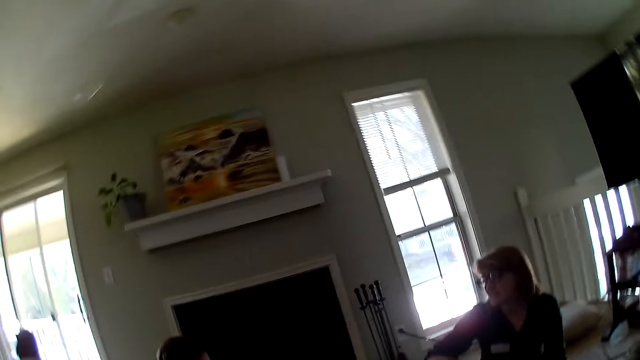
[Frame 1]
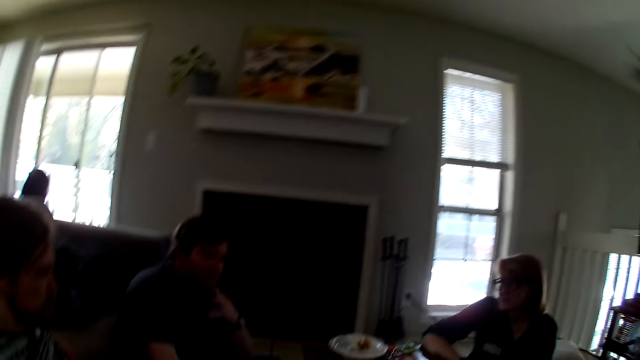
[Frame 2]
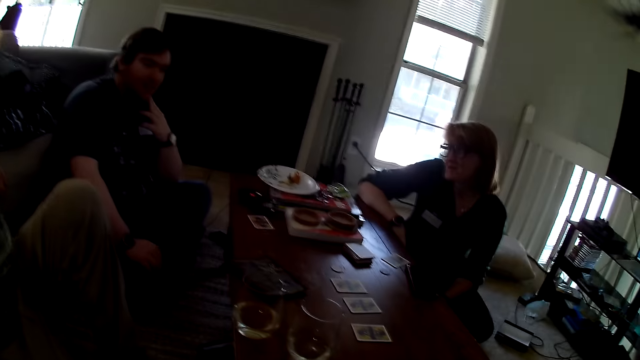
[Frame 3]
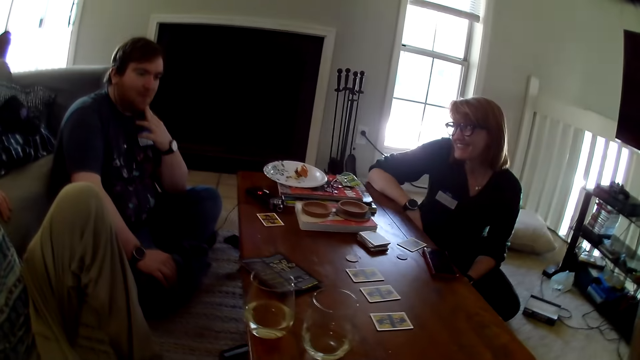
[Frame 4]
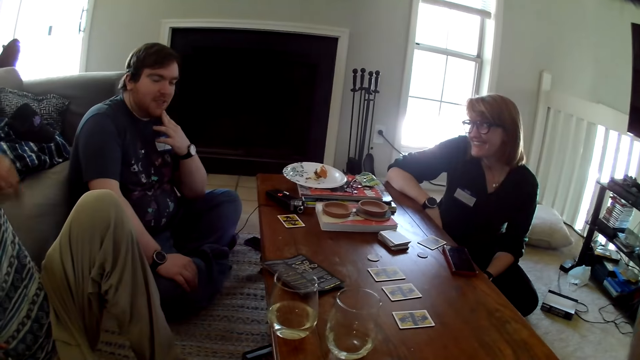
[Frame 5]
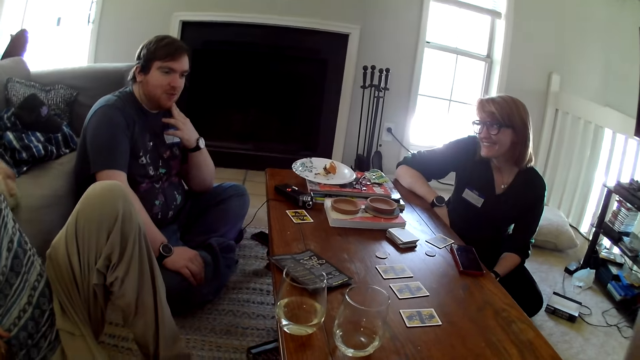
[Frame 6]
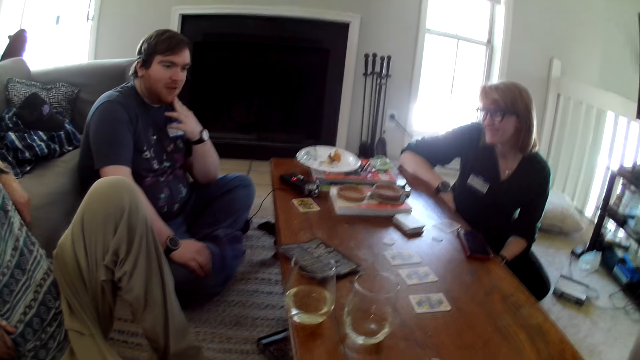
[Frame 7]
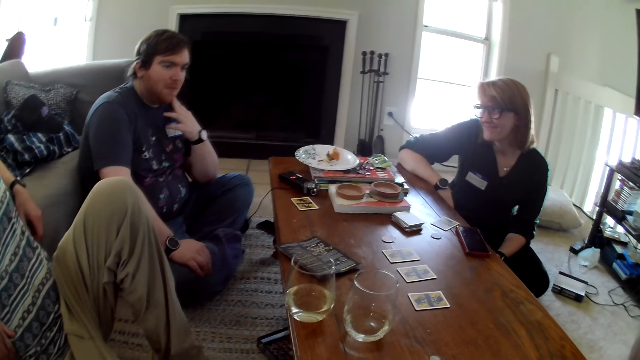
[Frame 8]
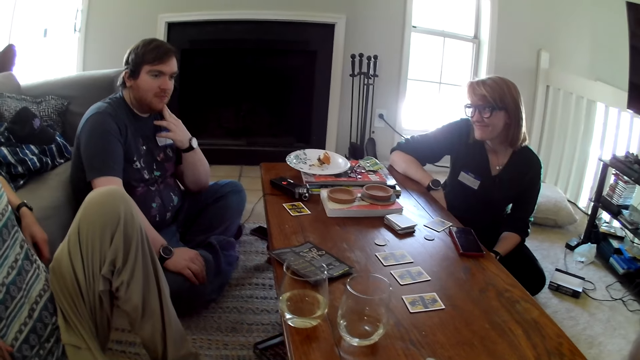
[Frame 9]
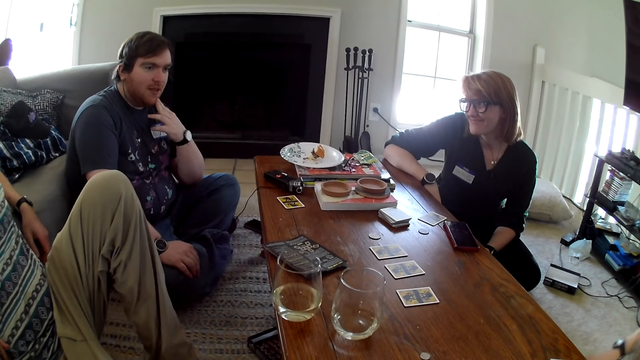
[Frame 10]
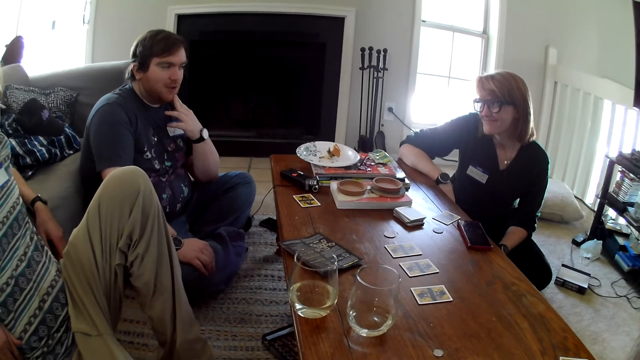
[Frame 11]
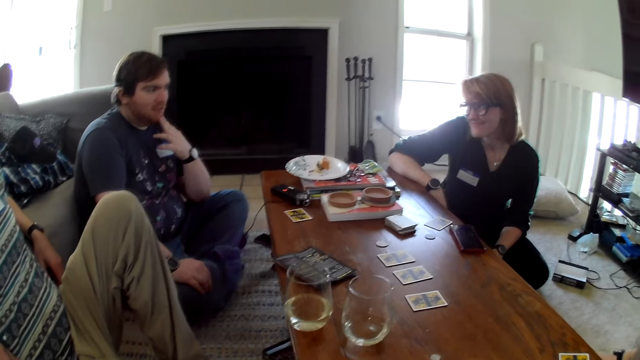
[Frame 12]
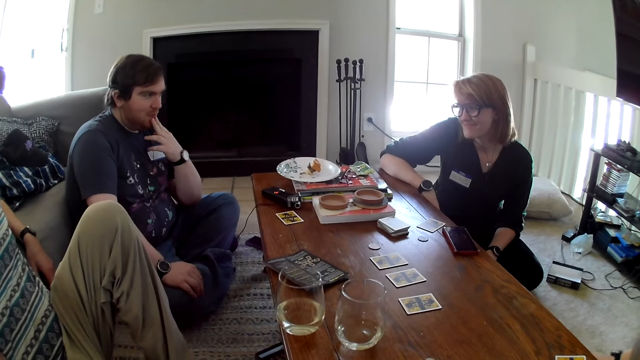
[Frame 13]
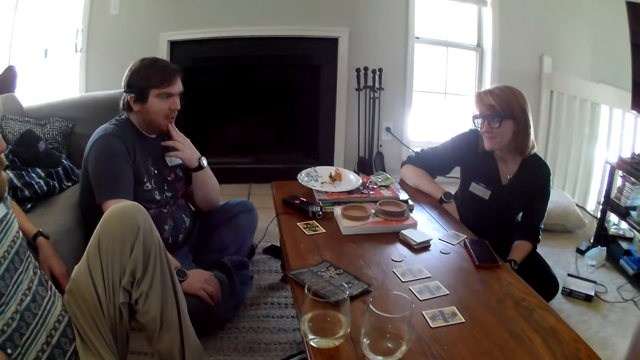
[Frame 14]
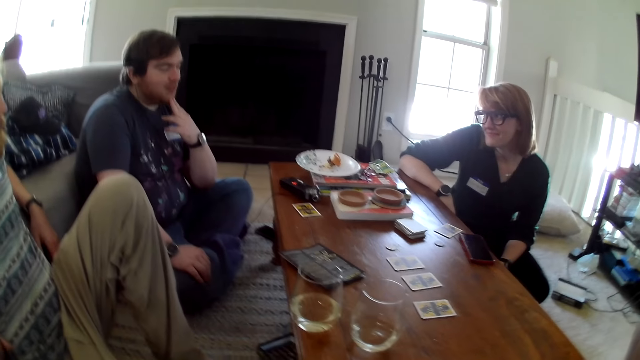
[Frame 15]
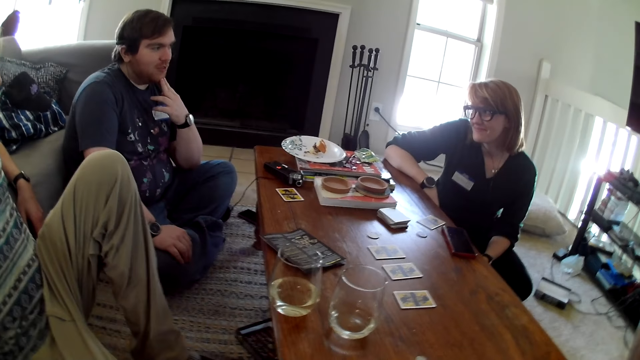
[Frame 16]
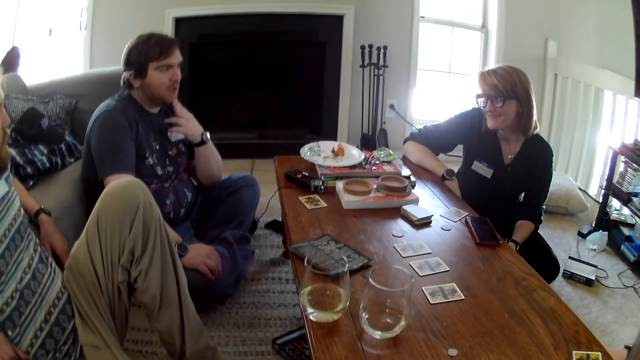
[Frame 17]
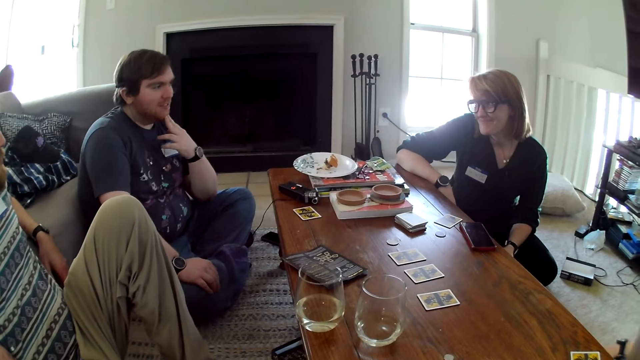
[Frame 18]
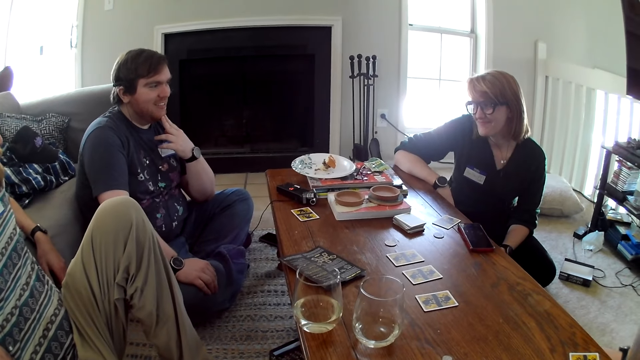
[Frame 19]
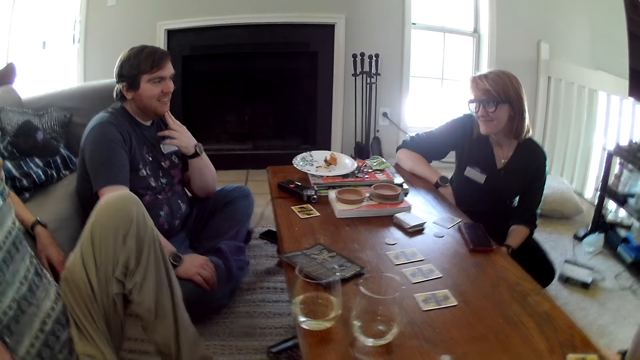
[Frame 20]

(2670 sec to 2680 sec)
A man moves the hand. The camera wearer looks at the man.

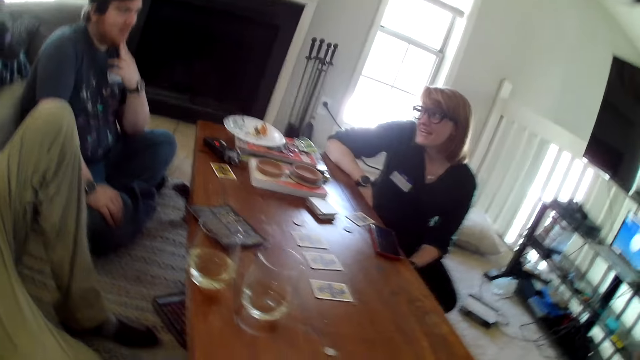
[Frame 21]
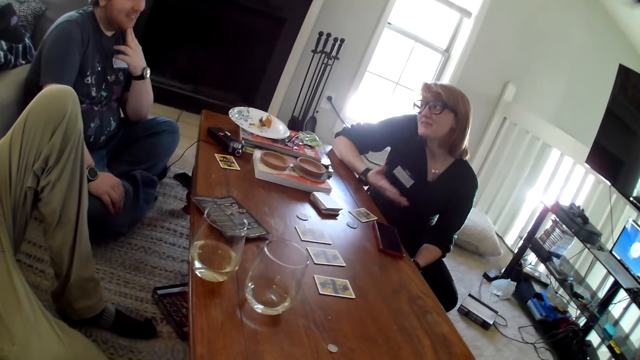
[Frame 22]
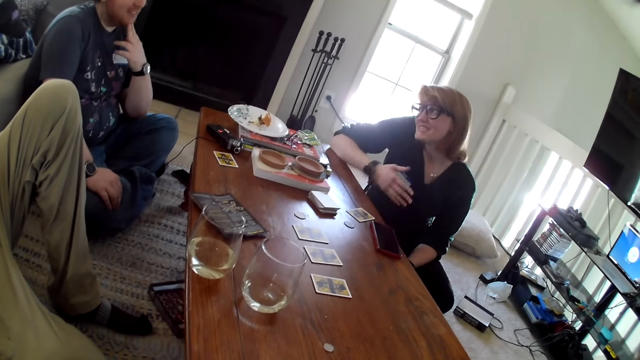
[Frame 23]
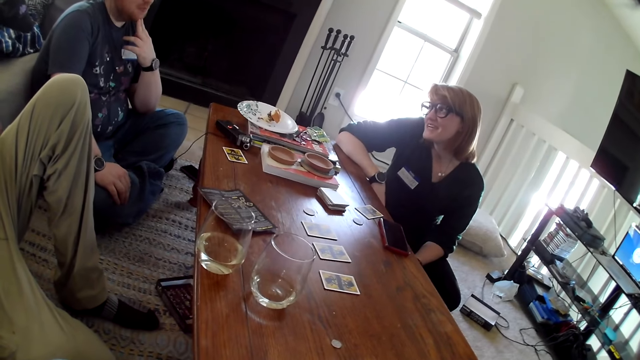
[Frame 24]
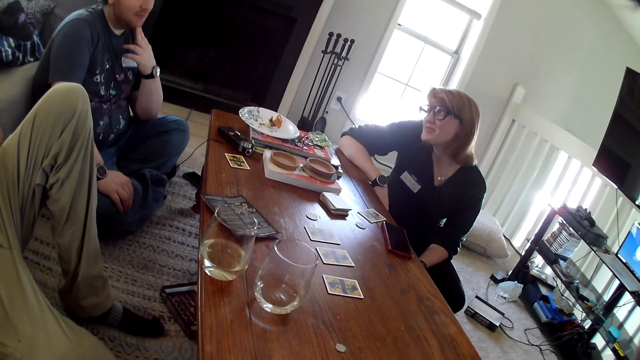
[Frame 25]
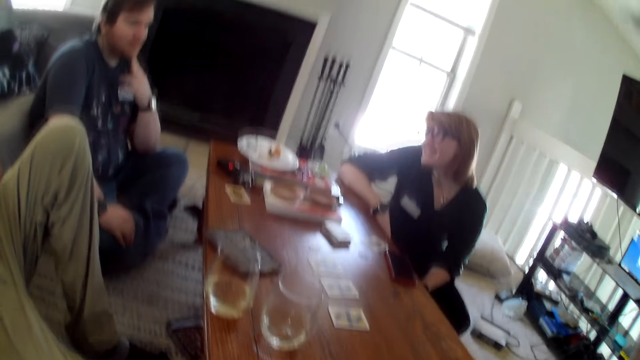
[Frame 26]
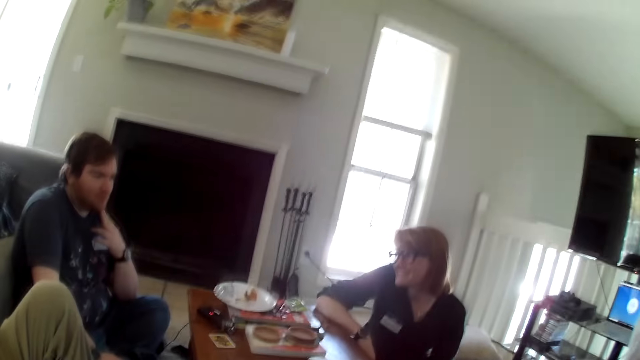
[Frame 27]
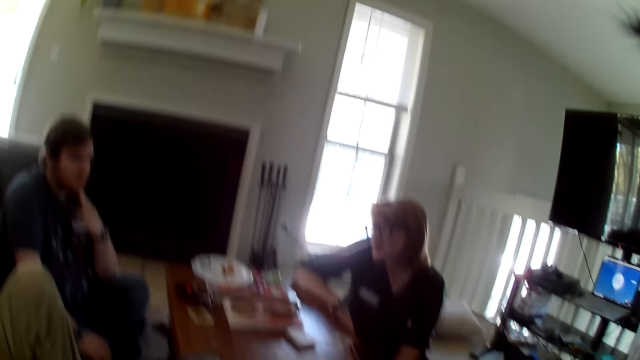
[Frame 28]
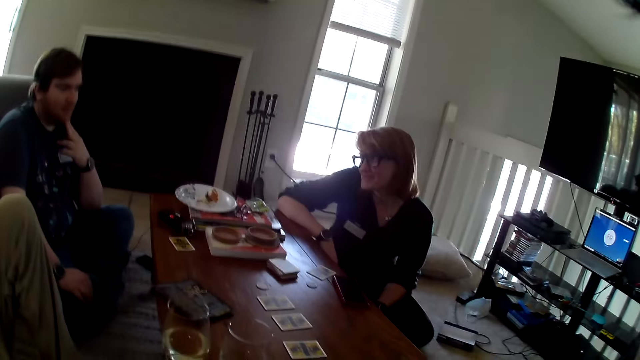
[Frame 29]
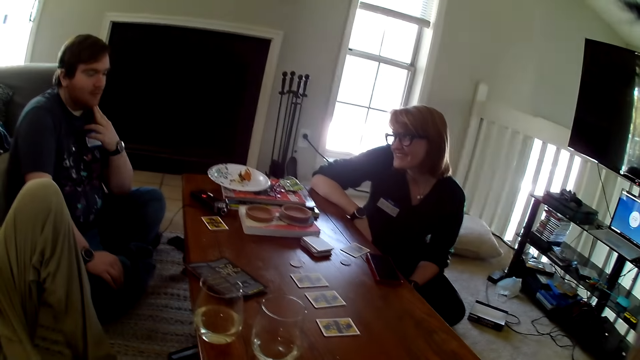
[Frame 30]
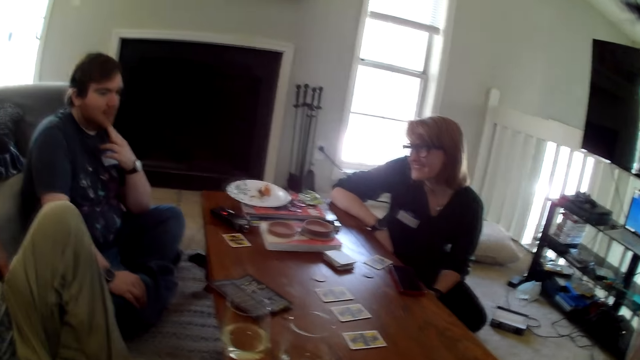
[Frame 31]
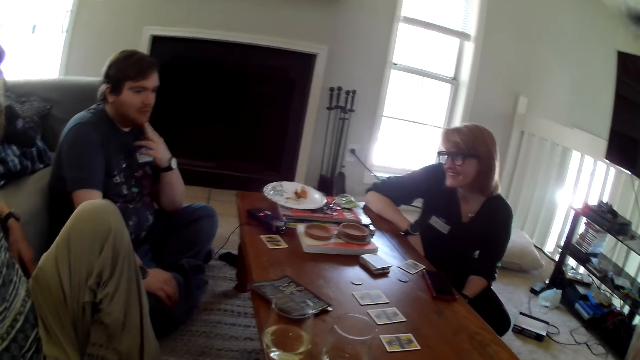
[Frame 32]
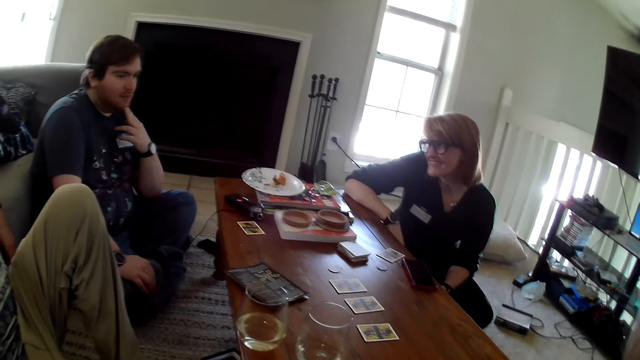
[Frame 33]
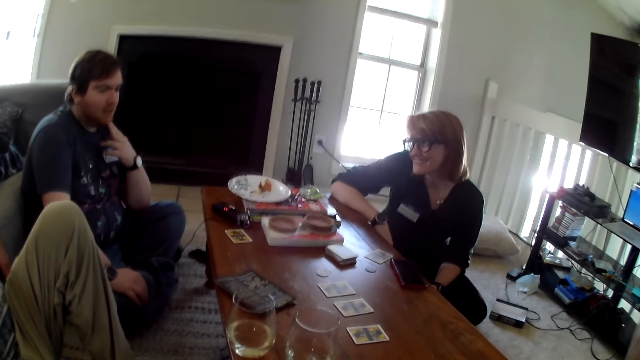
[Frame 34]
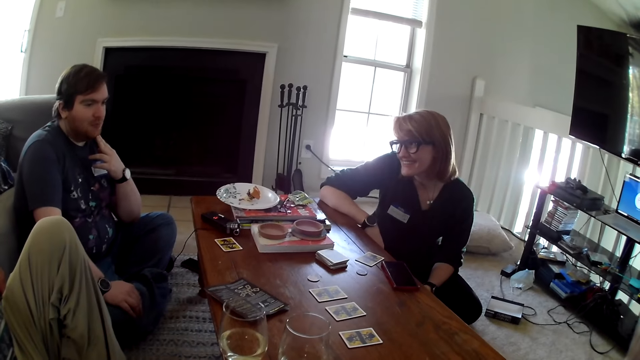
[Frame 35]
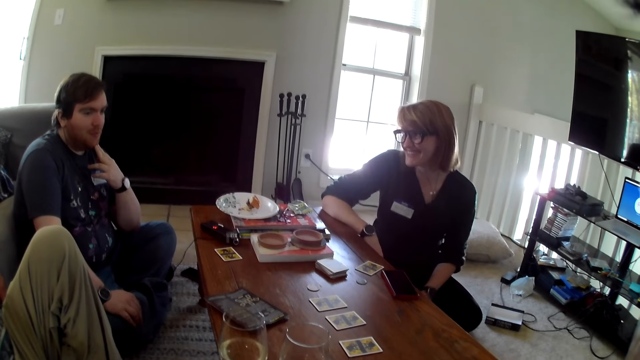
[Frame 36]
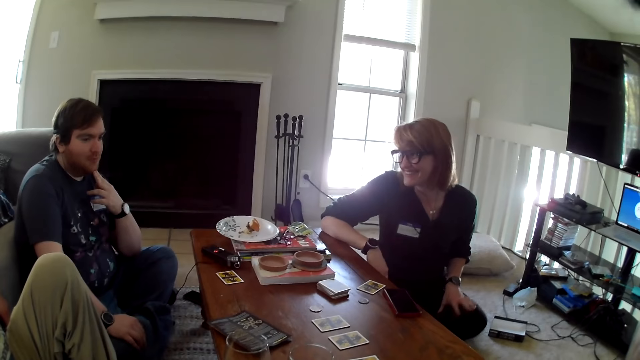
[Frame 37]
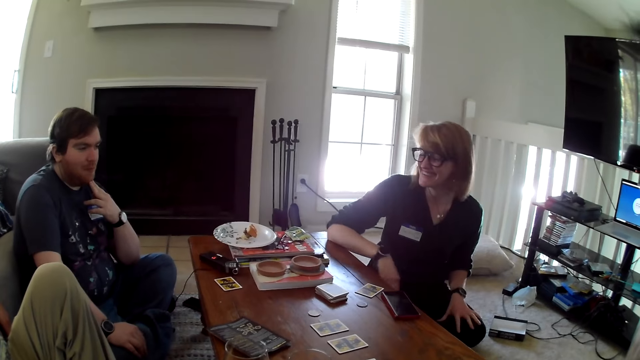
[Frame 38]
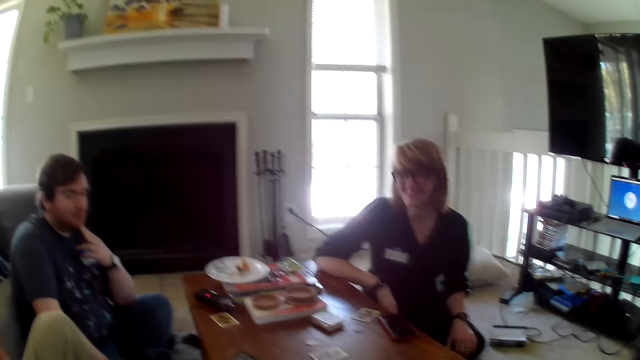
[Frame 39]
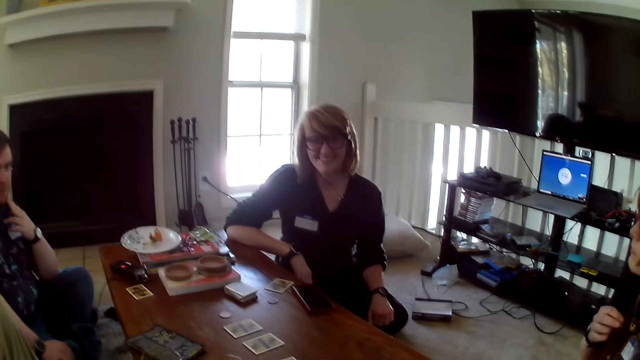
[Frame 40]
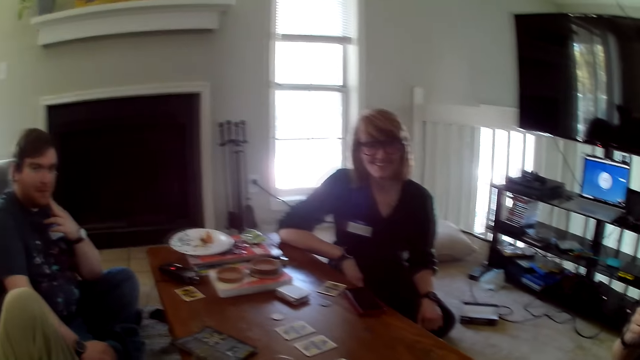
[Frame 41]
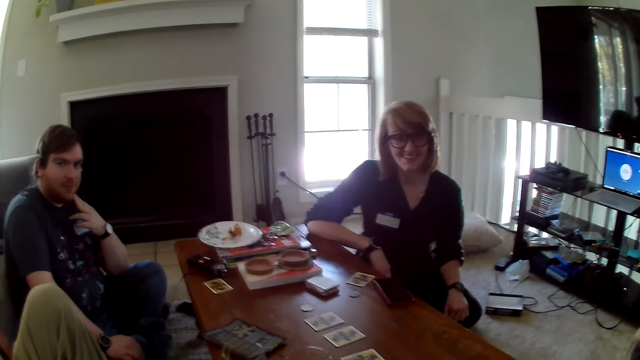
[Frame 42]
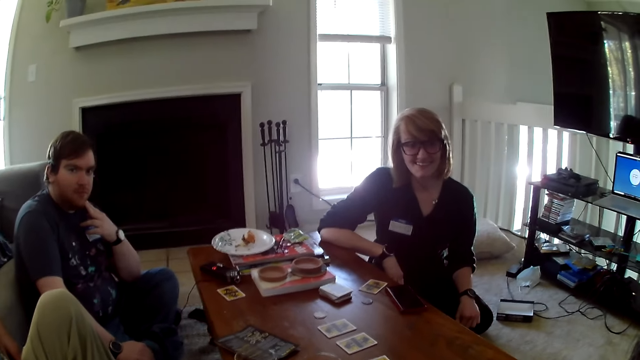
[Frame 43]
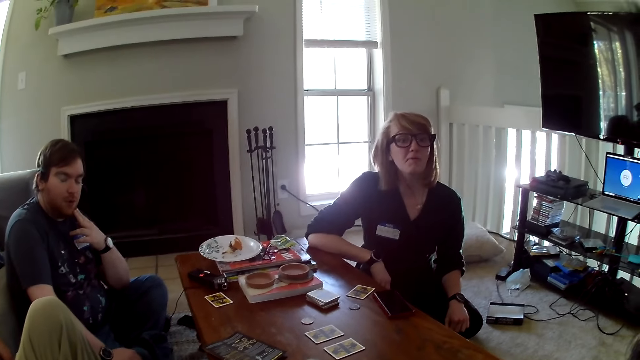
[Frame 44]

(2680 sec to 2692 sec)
A woman talks to the man.
